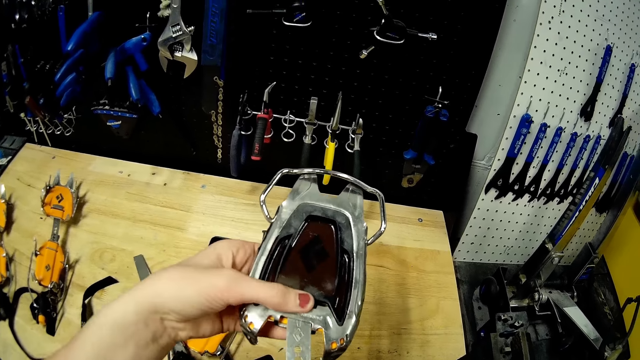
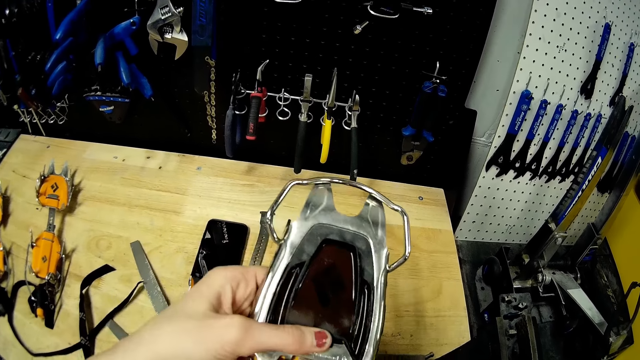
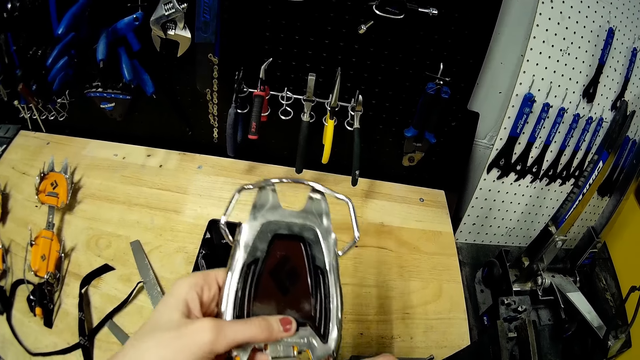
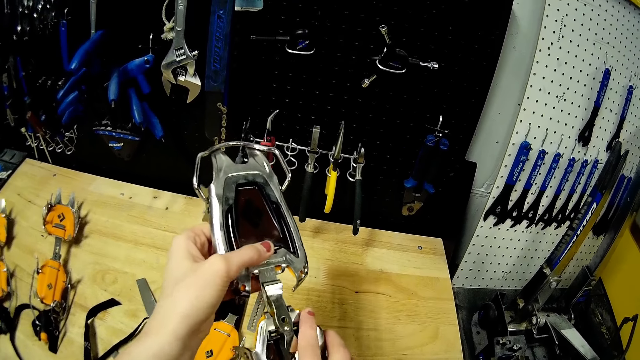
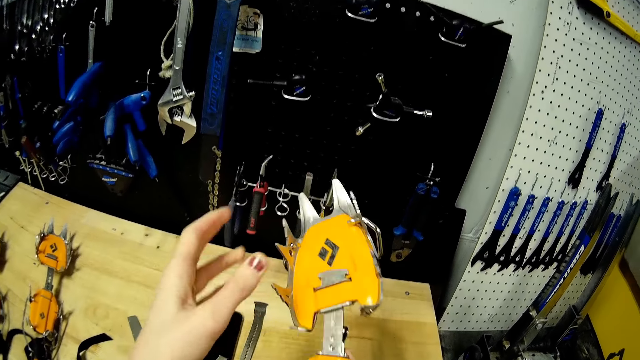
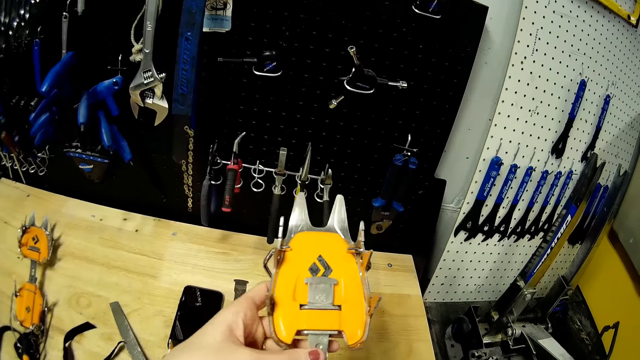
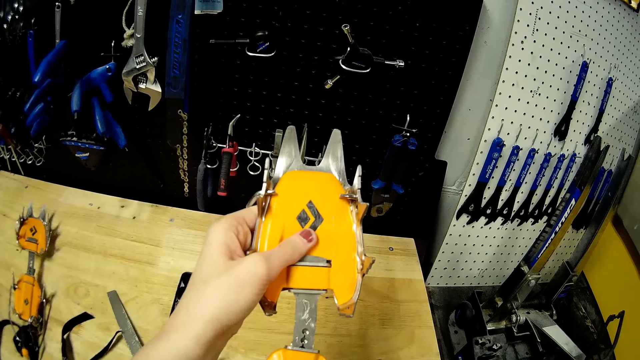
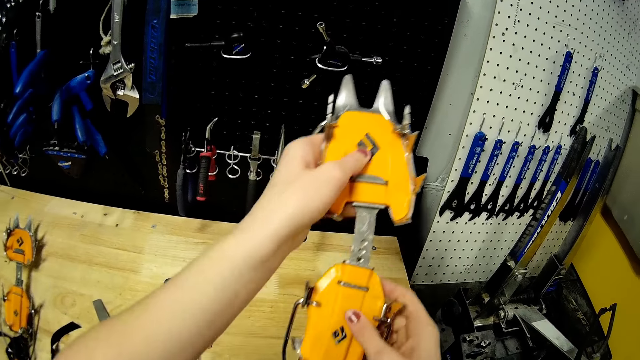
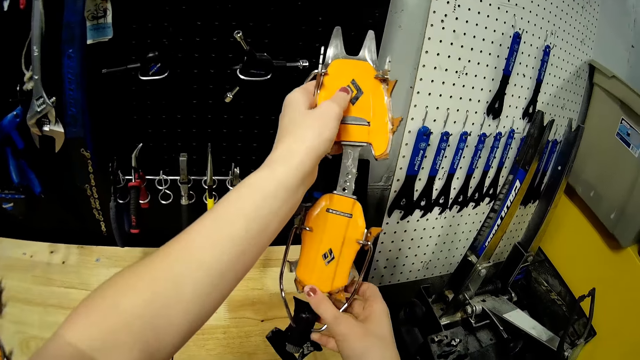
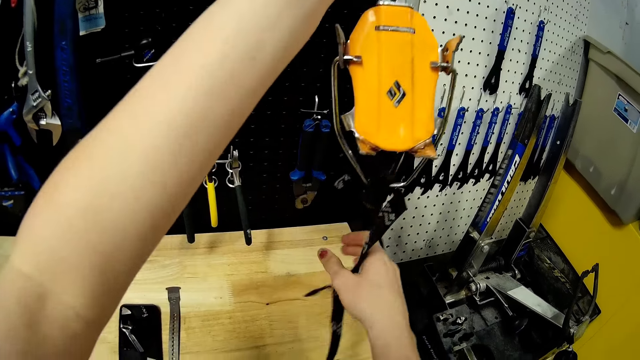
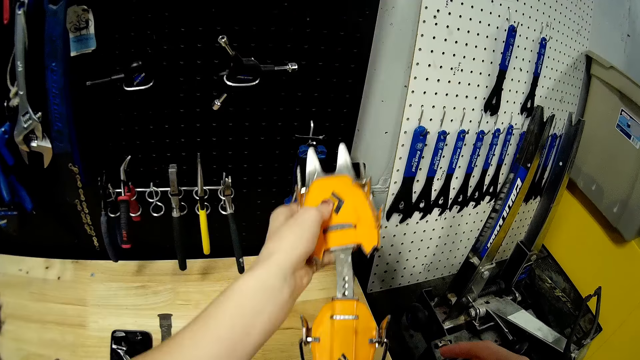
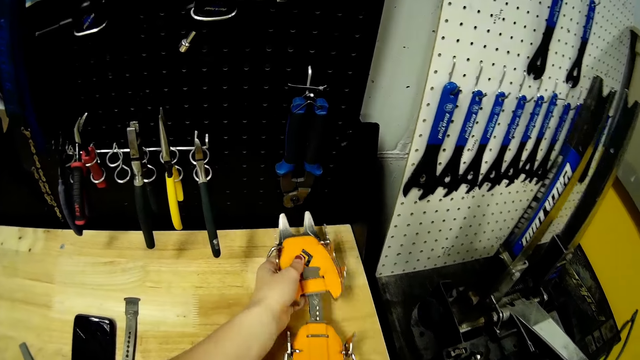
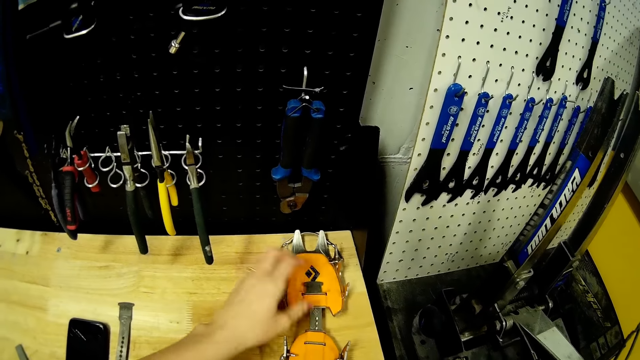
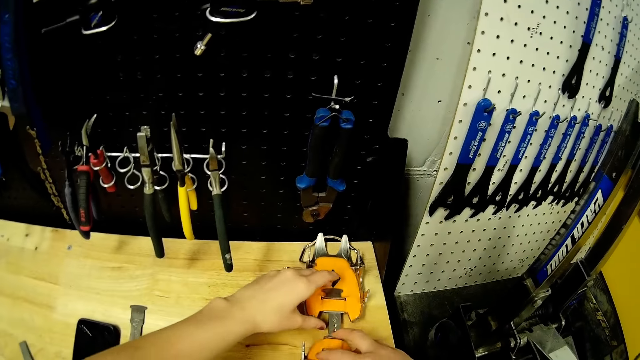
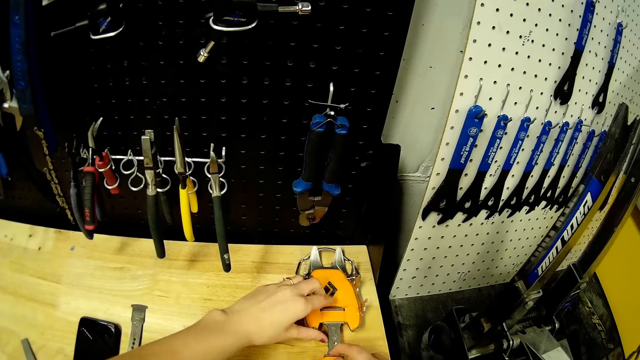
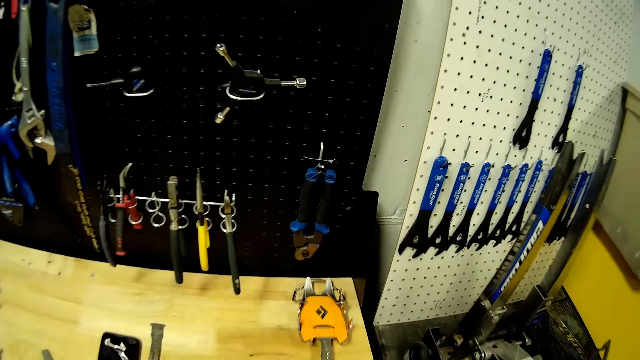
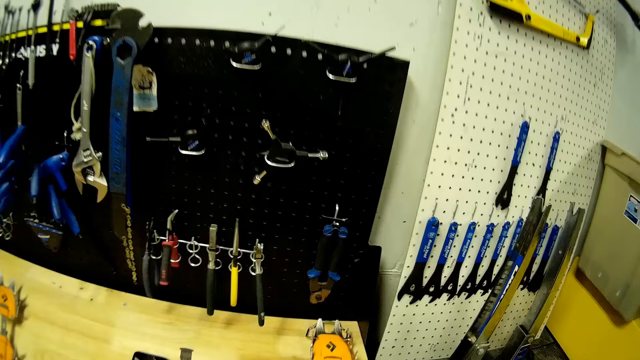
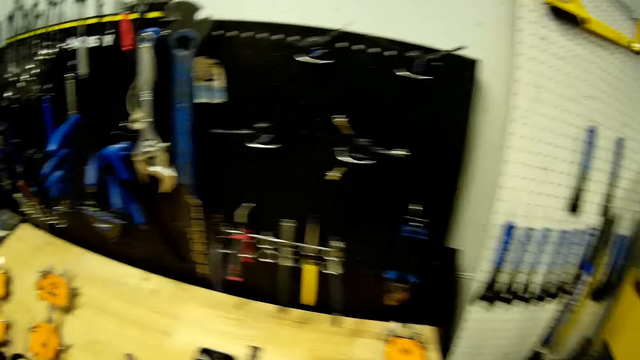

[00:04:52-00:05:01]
The camera wearer turns over something. She stretches something. She drops the wrench on the workbench with her left hand. She adjusts the wrench on the workbench with both hands.

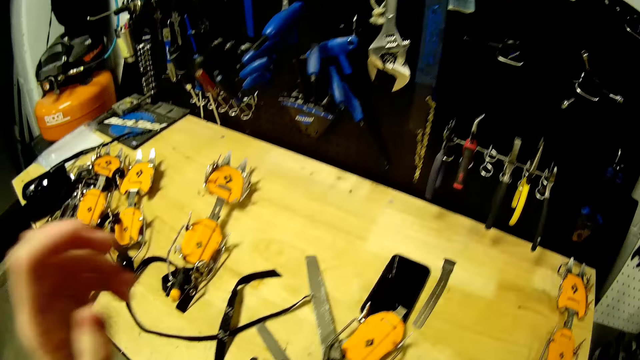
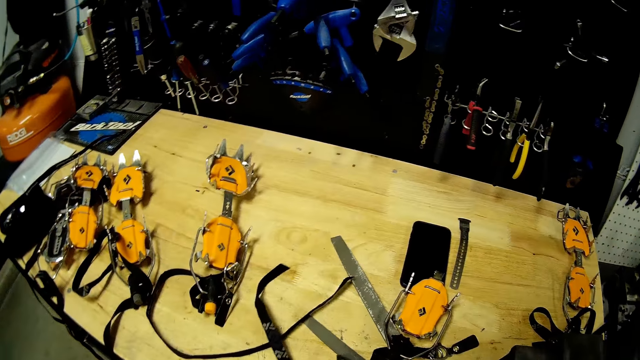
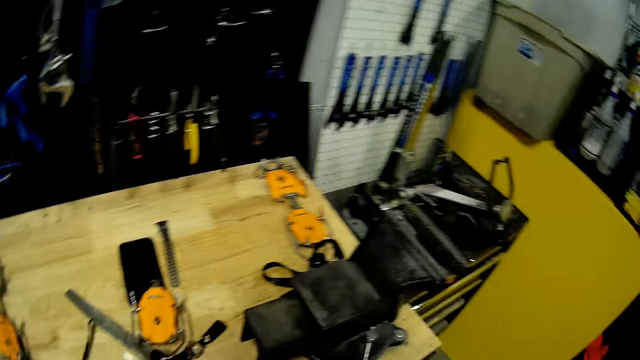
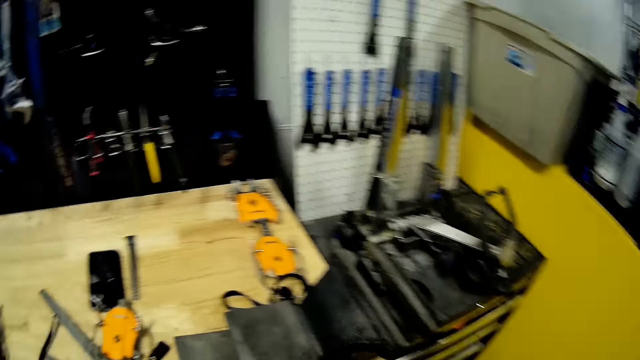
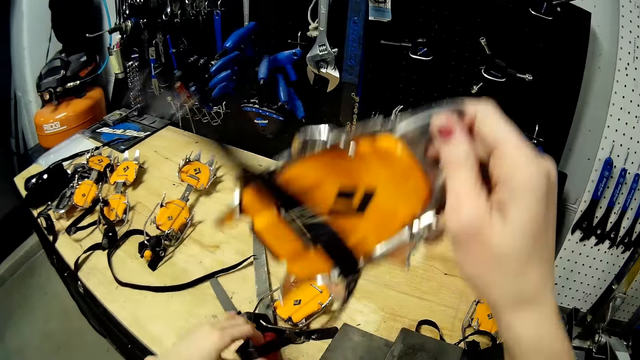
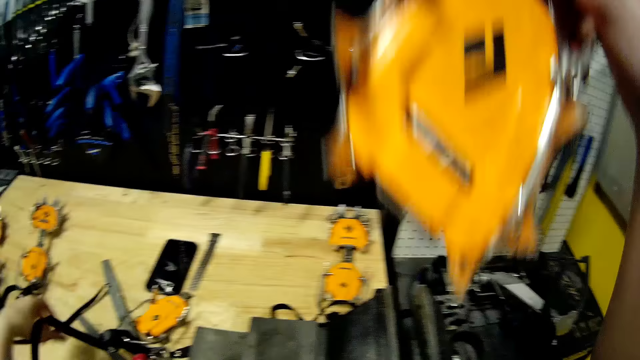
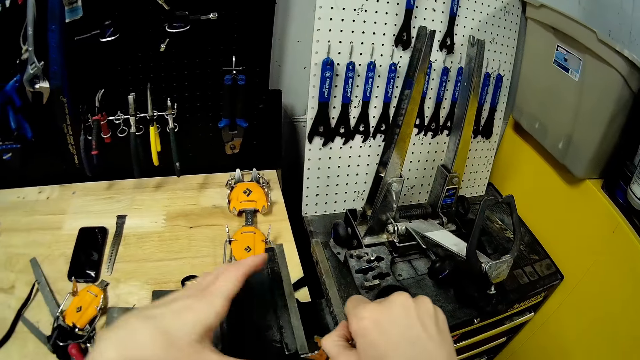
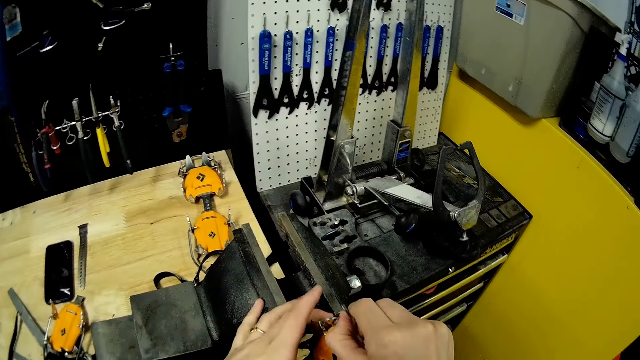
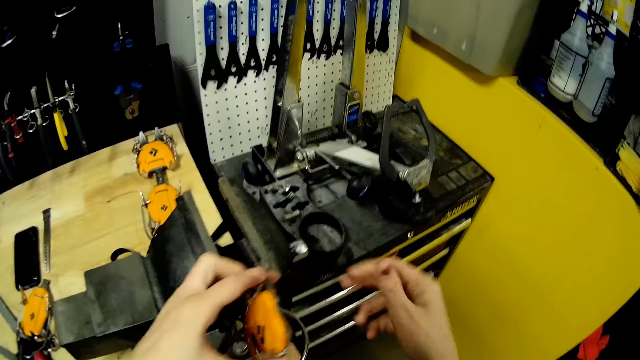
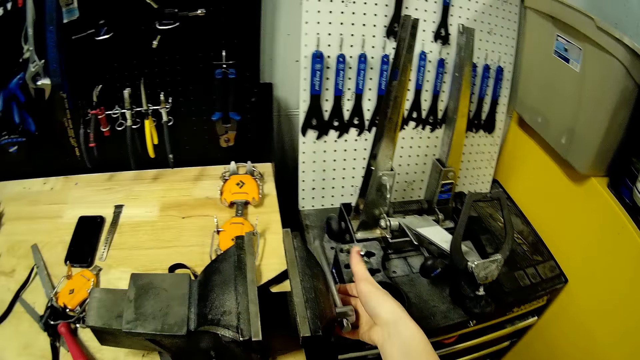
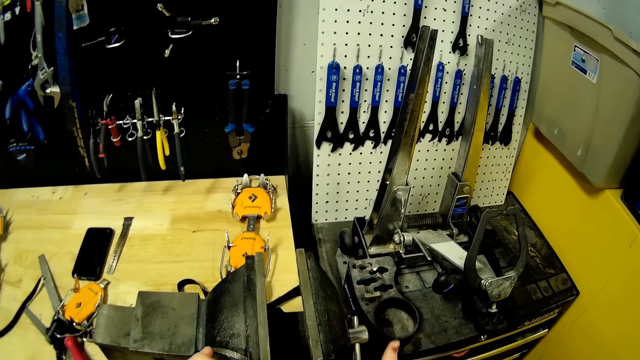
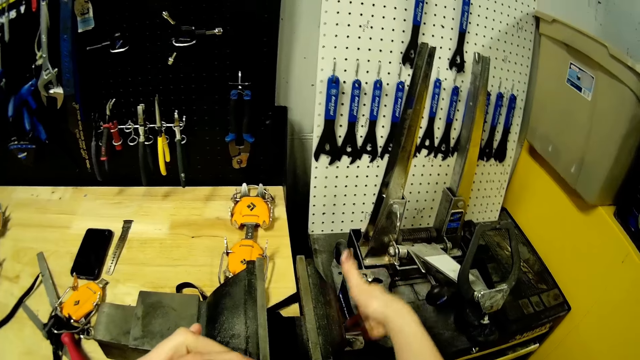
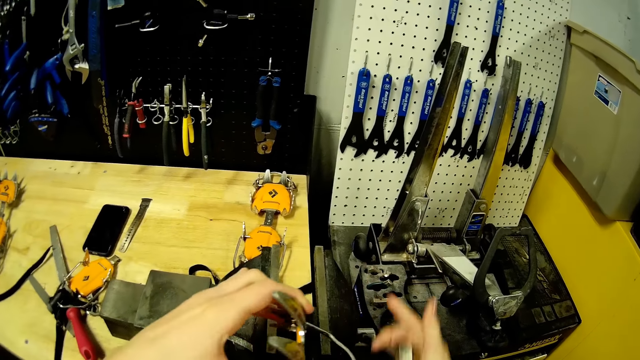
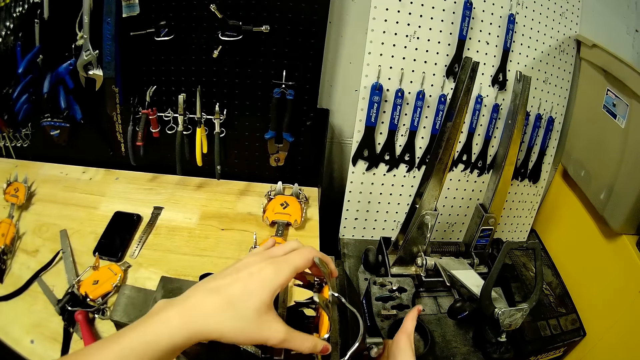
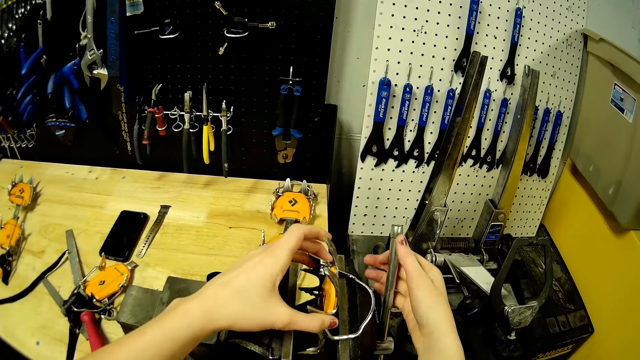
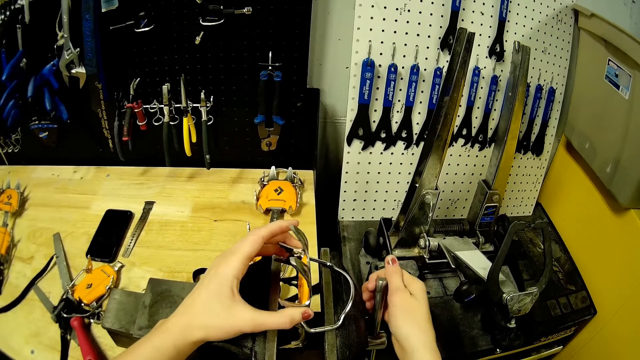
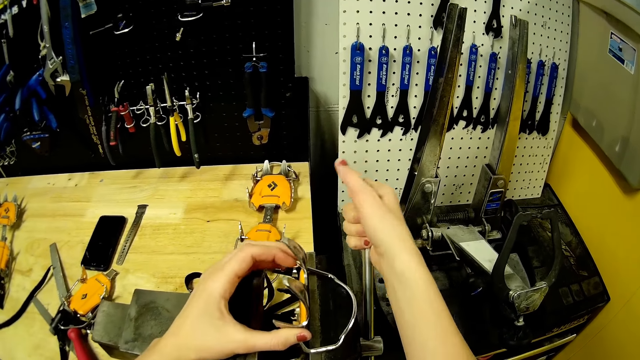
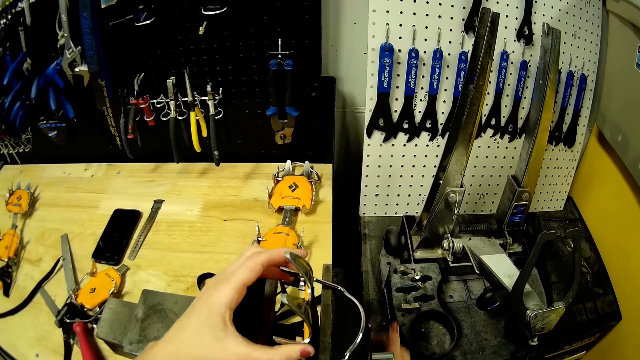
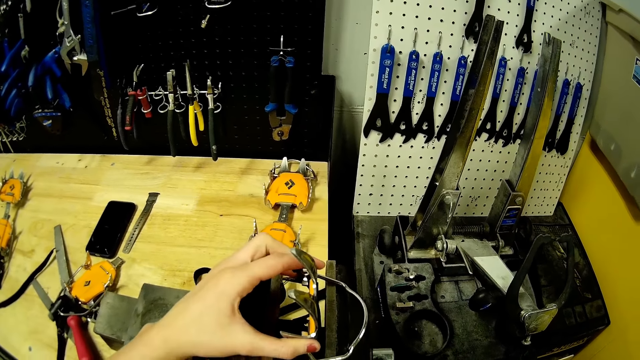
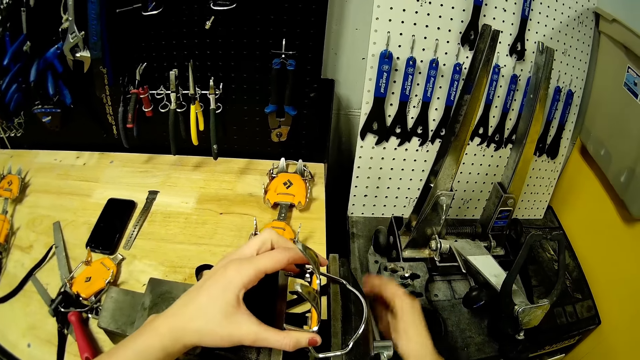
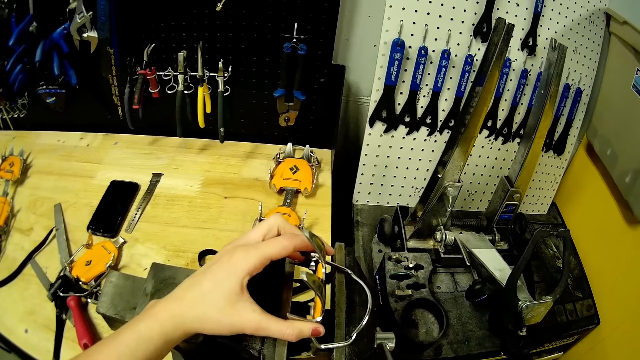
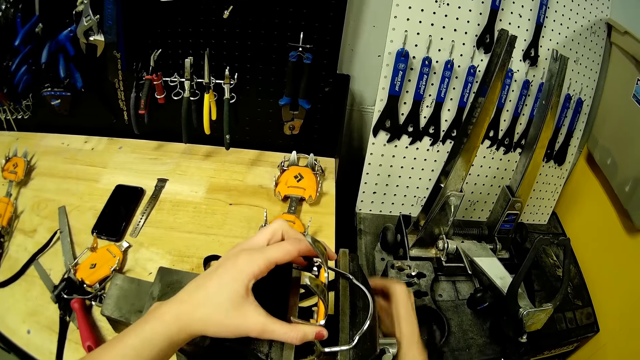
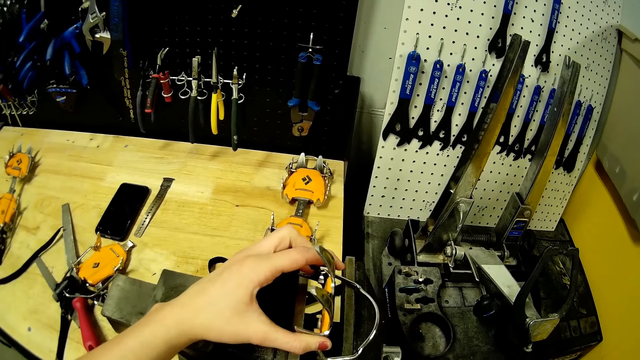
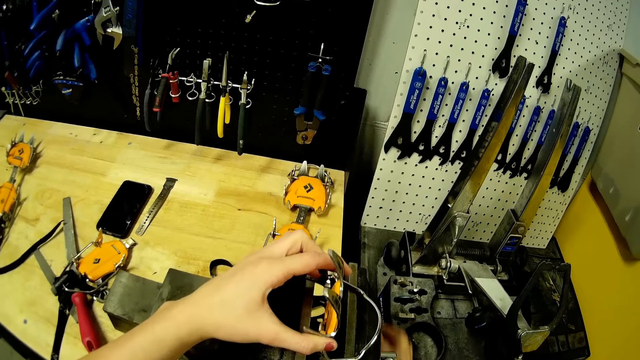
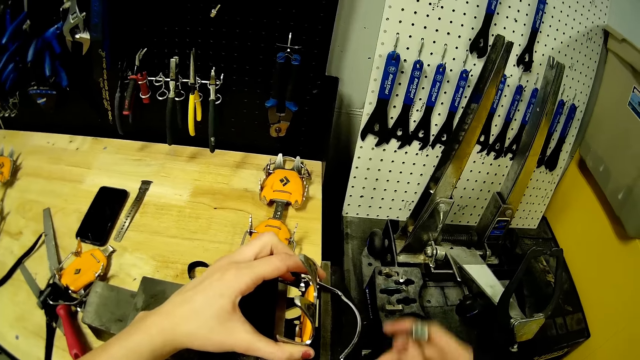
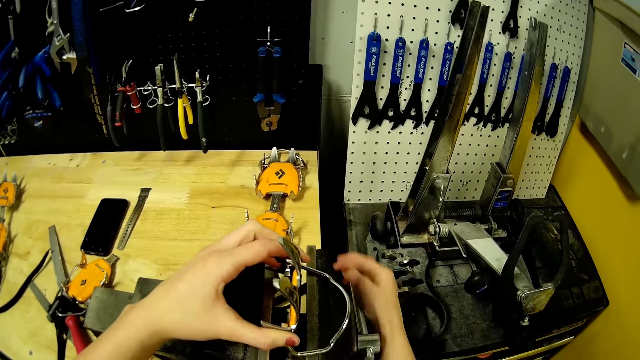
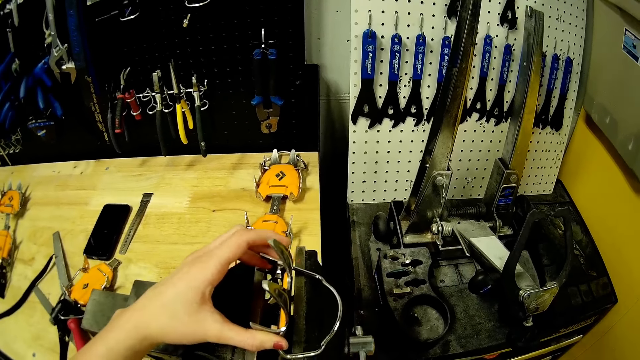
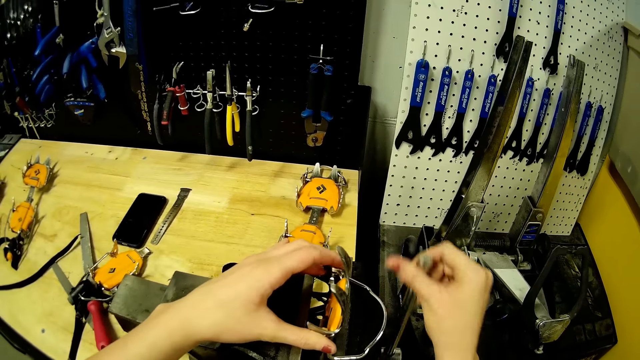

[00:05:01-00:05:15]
The camera wearer picks up the head of a wrench from the workbench with both hands. She takes something with her right hand. She puts the head of the wrench in a vise grip with both hands. She opens the vise grip with her right hand. She adjusts something with her right hand. She puts the head of the wrench in the vise grip with her left hand. She closes the vise grip with her right hand. She fixes something with her left hand. She tightens something with her right hand.
